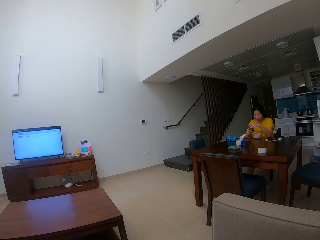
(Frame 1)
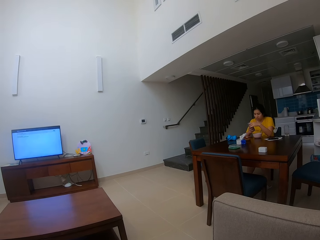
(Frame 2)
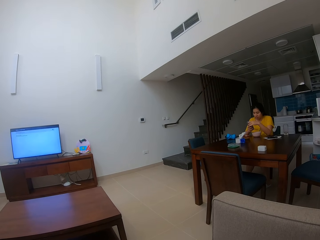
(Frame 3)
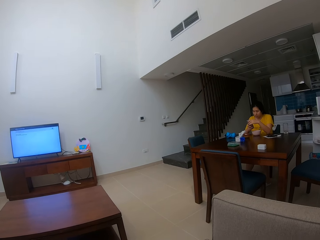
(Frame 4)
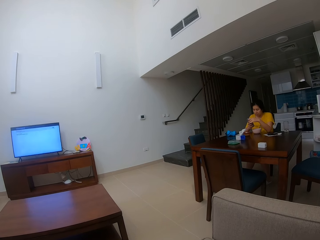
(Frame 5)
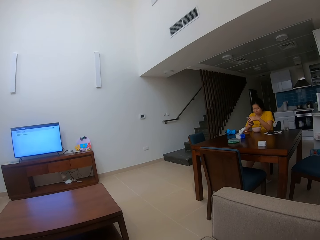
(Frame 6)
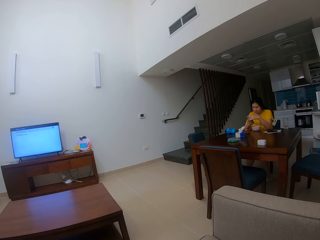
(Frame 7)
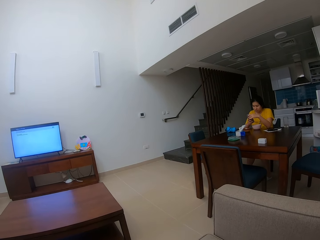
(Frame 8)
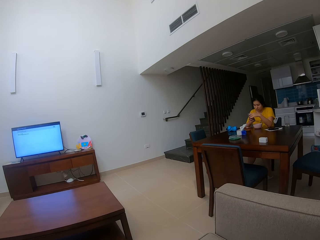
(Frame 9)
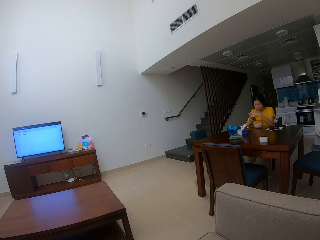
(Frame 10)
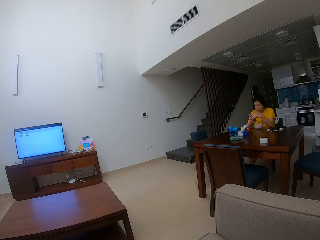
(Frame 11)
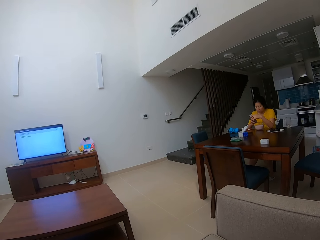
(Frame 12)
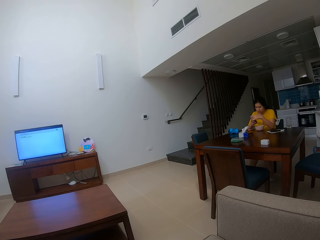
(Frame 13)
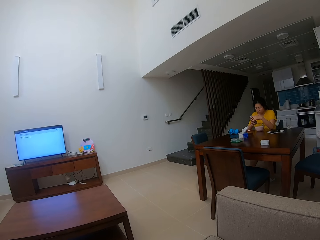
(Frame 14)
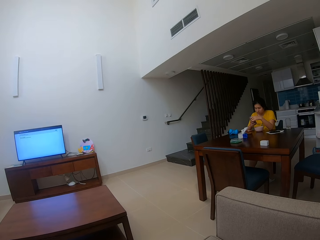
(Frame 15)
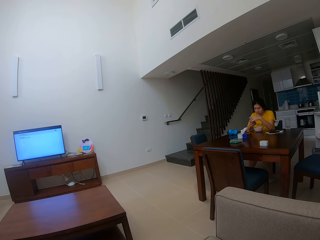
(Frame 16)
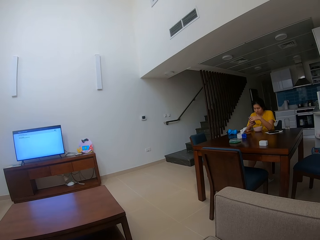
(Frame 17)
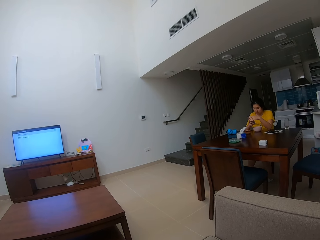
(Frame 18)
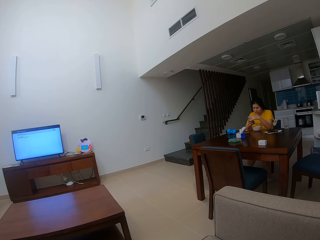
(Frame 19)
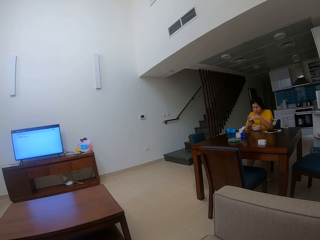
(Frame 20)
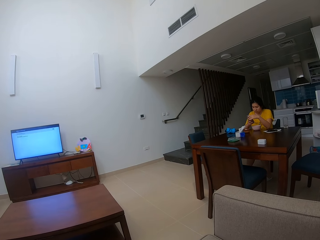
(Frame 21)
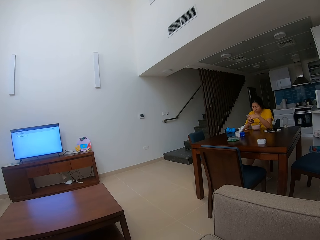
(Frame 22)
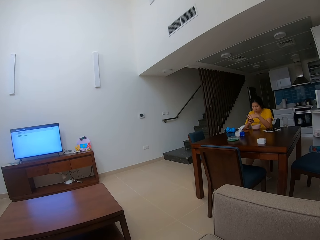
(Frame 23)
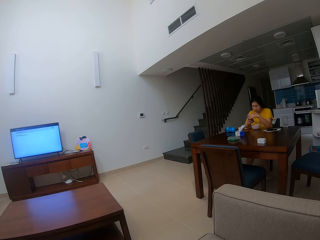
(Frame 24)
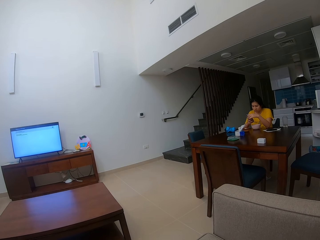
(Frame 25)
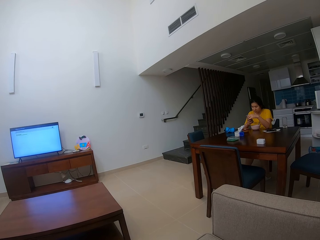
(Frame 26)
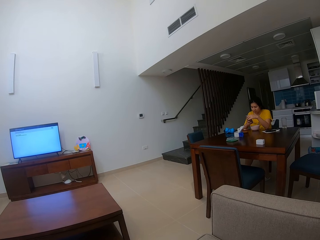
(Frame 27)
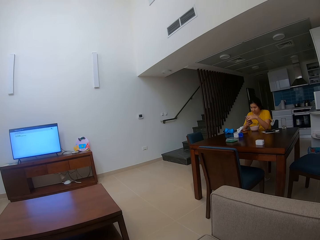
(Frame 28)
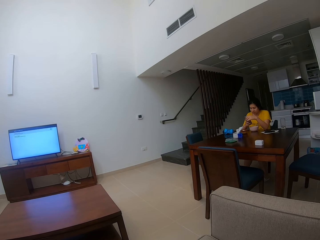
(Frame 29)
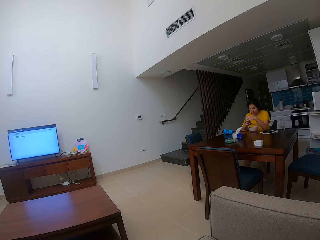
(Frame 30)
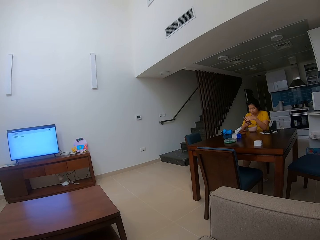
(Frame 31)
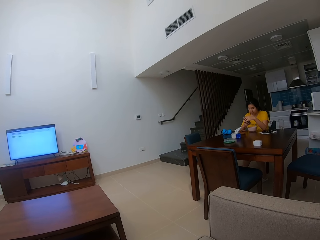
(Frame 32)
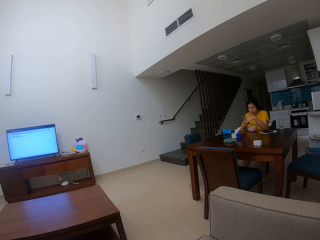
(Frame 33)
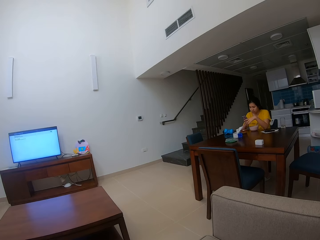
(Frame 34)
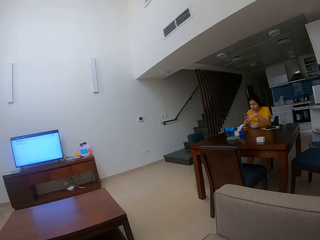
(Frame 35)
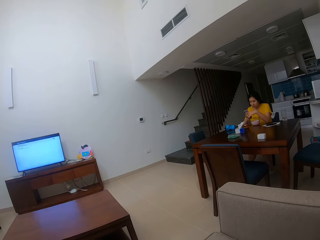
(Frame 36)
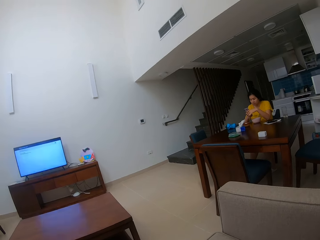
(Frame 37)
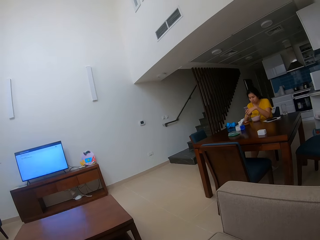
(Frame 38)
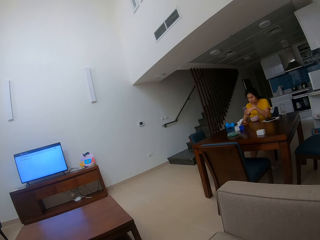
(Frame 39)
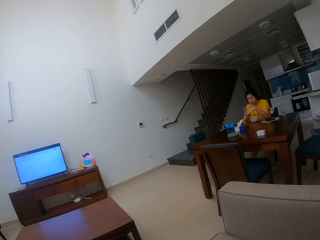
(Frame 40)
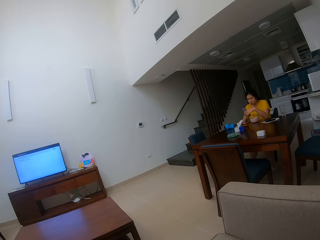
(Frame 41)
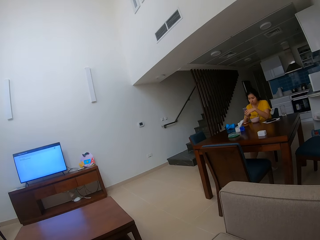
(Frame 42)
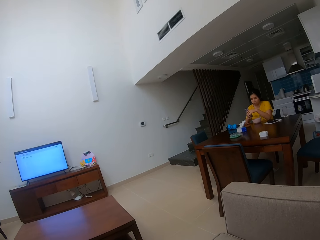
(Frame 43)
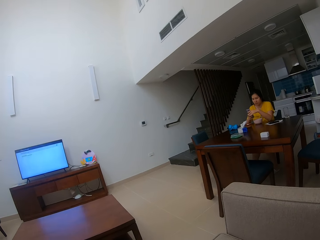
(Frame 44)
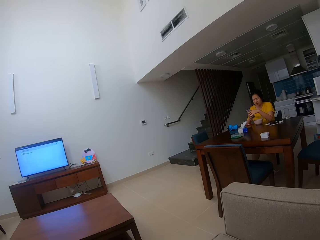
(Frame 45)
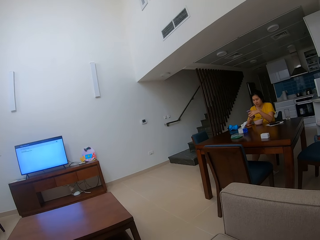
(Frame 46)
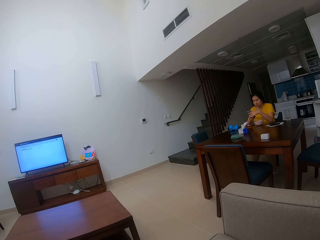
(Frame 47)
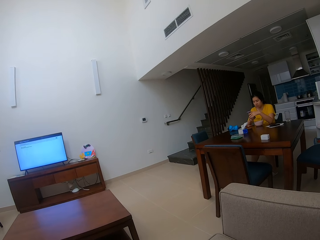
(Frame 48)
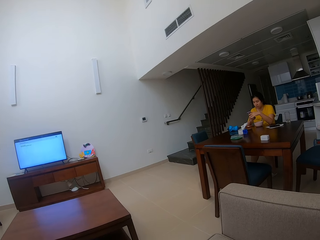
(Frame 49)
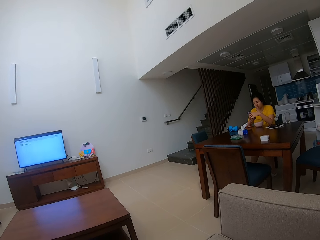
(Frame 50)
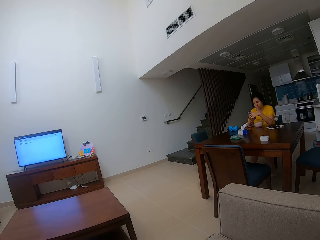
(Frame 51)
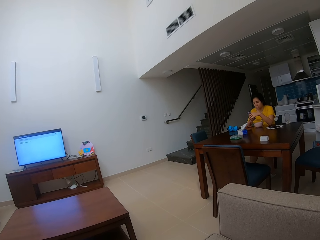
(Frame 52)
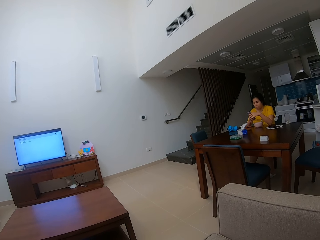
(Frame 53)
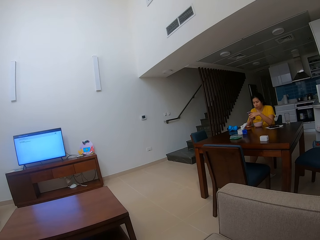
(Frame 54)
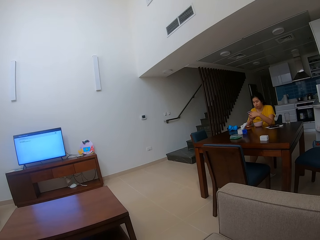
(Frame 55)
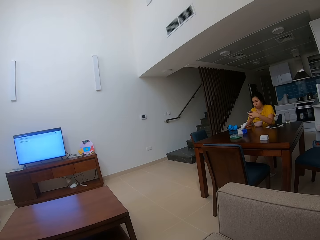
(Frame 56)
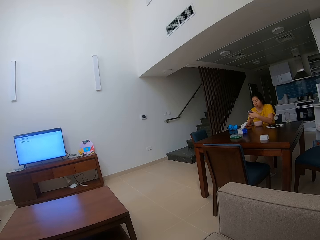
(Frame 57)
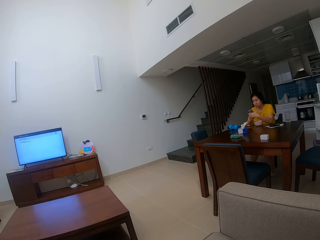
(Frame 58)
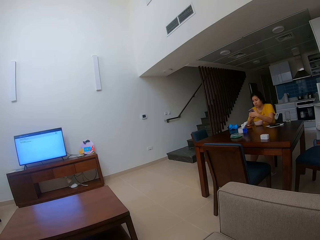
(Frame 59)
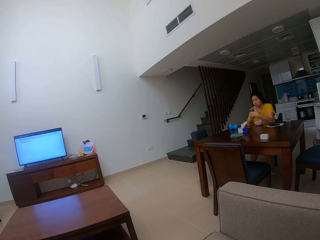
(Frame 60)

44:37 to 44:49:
The camera wearer stares at a person. The person operates the phone.

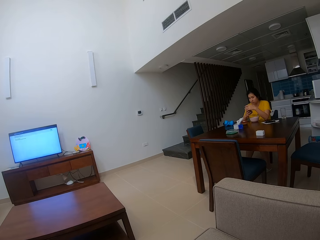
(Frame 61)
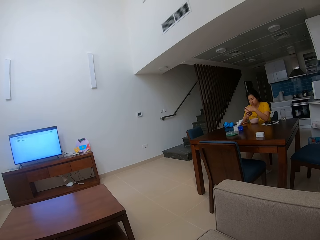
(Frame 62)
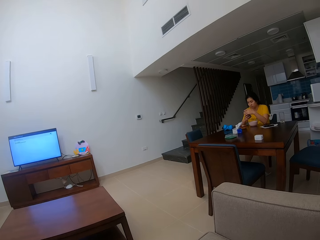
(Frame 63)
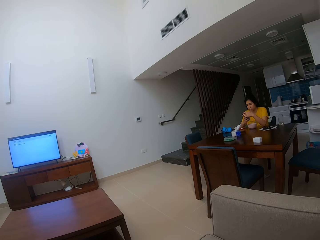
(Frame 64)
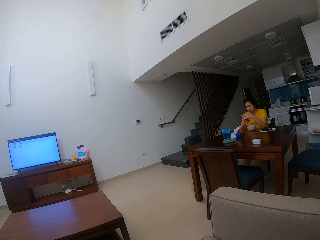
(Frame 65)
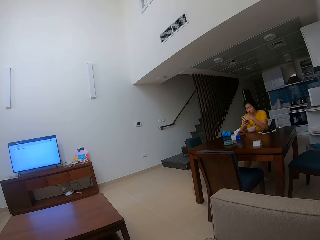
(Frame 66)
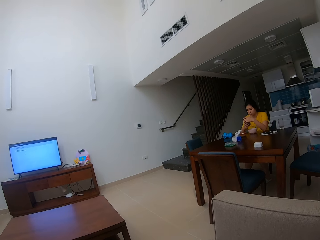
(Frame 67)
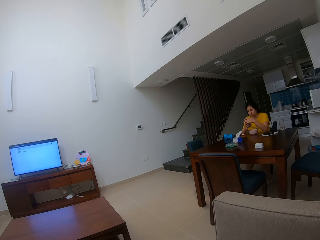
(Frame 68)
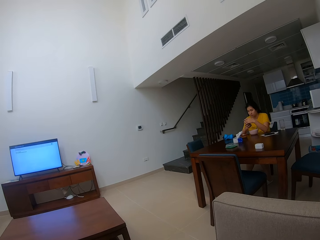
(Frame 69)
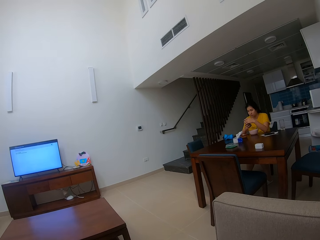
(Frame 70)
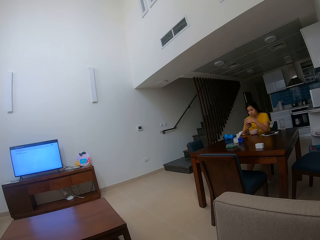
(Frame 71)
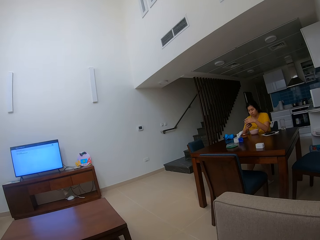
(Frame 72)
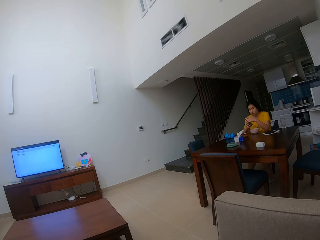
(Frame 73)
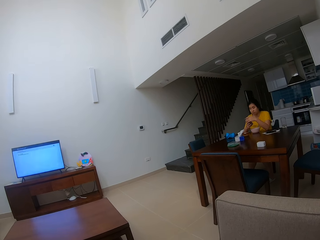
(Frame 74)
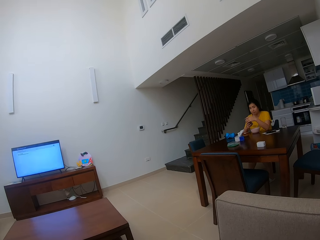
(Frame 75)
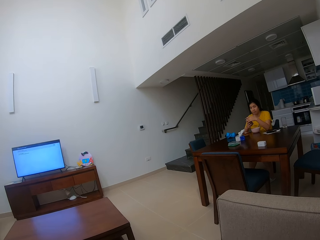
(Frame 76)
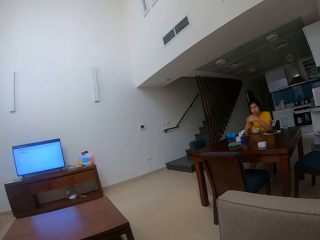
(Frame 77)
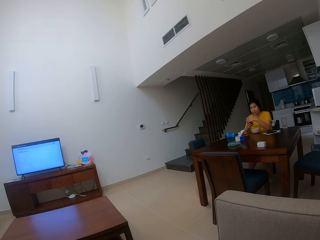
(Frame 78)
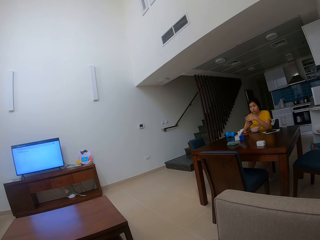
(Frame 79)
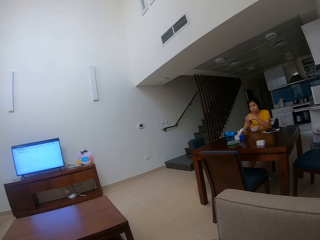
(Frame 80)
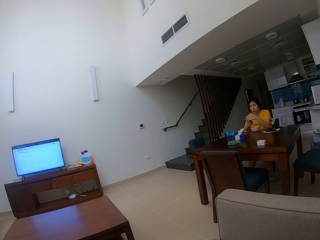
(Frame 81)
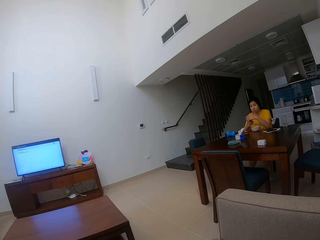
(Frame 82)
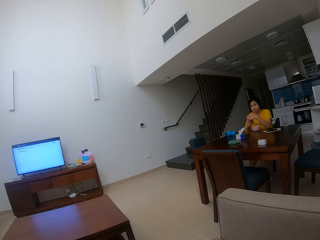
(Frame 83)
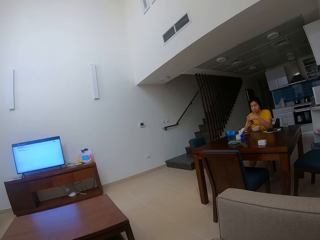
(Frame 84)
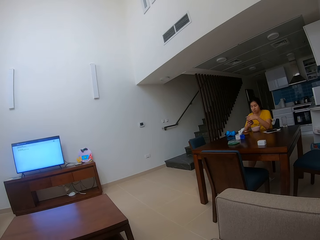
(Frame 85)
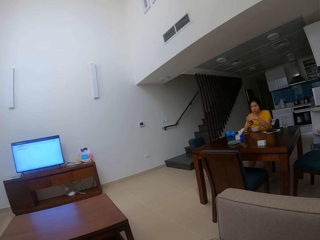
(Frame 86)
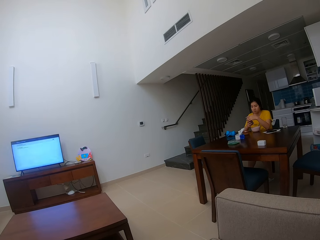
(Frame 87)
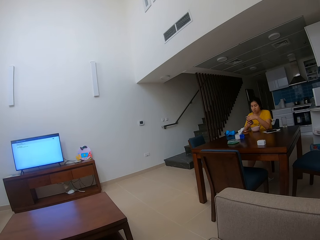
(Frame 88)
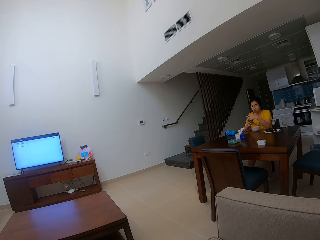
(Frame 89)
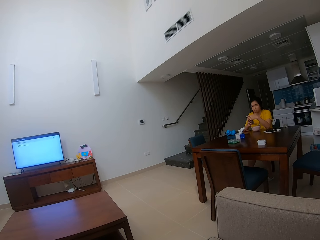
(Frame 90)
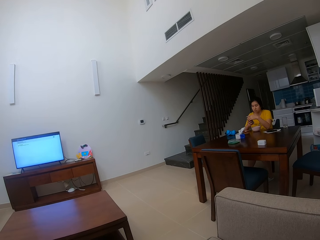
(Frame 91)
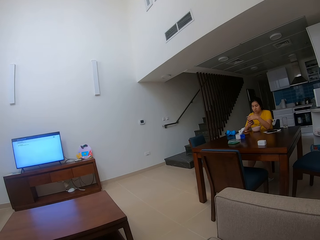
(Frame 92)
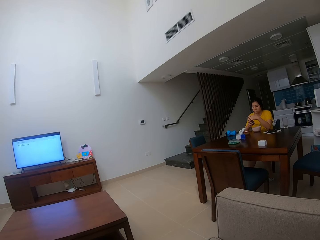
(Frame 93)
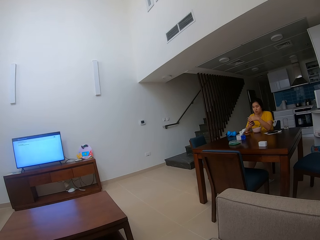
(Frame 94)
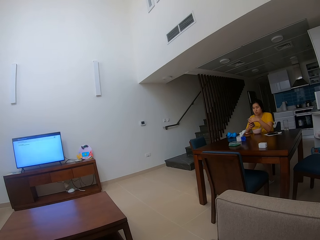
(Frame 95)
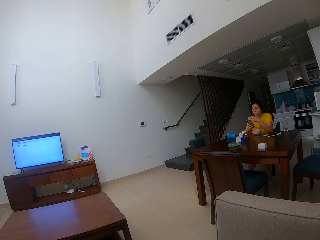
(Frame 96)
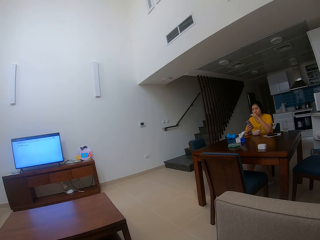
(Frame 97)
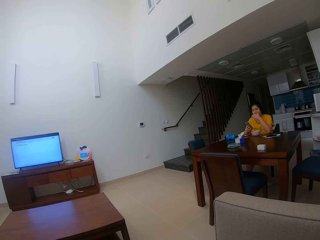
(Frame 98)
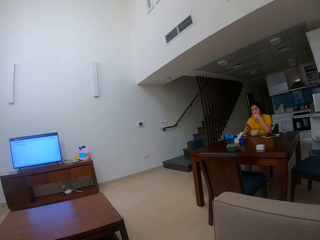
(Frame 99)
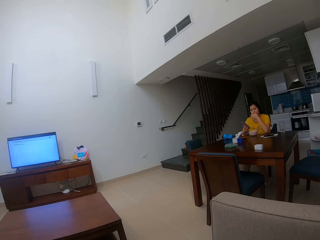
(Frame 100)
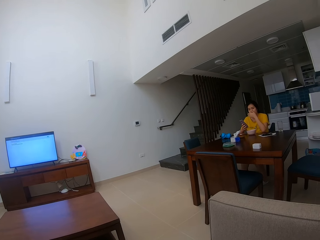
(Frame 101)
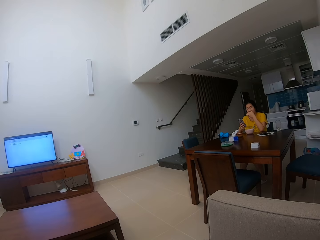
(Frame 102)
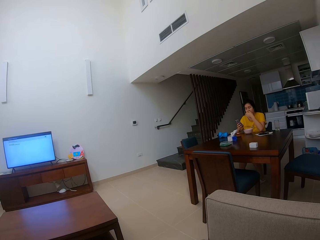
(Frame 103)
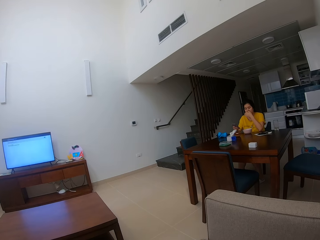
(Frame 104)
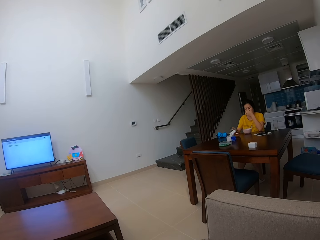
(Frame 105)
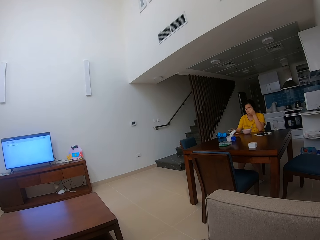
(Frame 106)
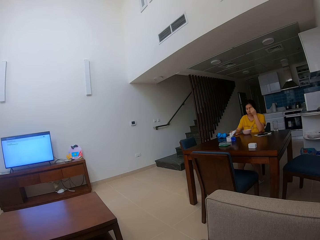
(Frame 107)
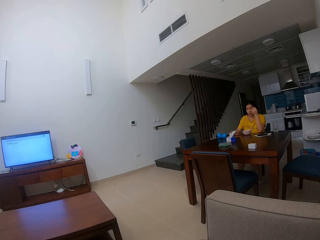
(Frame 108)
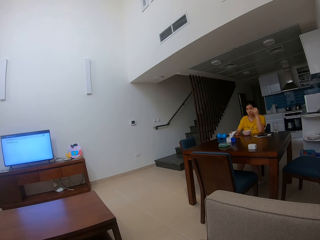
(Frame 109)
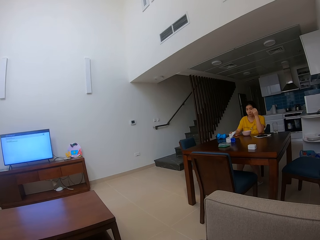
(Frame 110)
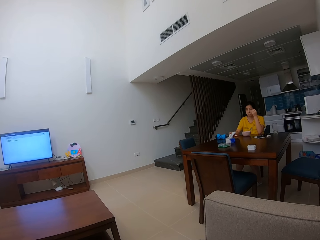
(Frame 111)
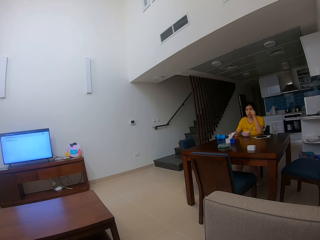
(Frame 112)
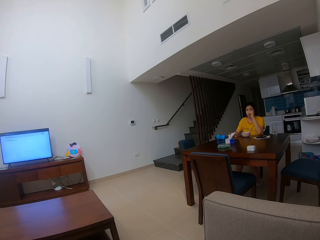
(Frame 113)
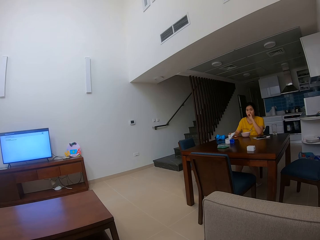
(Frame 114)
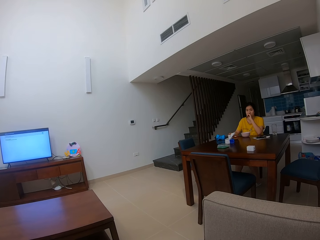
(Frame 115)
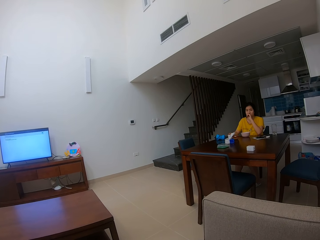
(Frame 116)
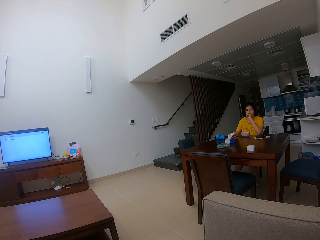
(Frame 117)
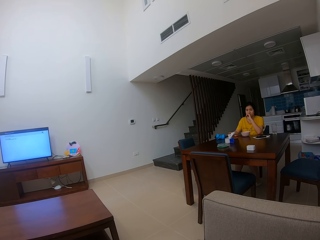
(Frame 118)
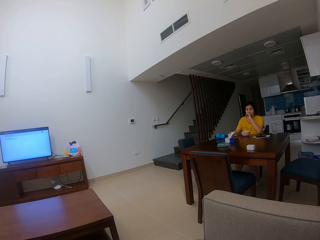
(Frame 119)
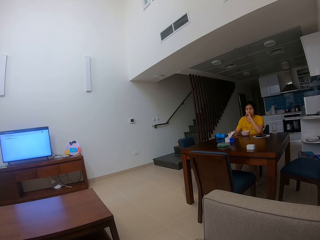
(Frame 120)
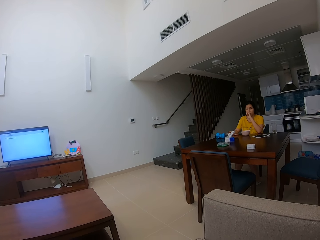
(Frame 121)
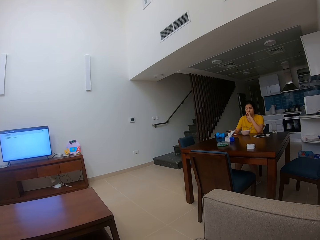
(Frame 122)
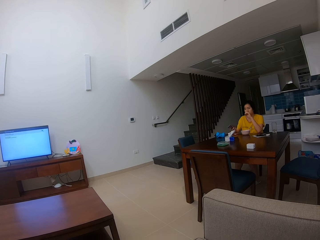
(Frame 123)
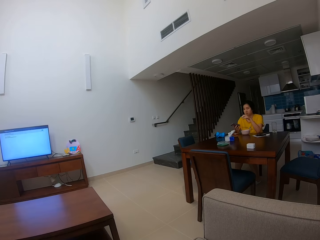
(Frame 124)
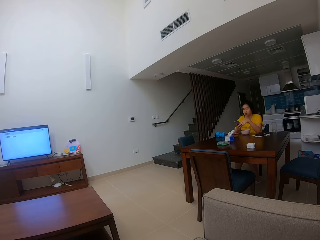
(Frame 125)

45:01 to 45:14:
The camera wearer talks to a person. The person talks to the camera wearer.
